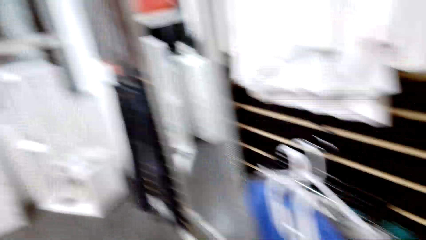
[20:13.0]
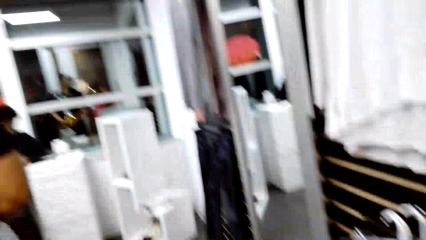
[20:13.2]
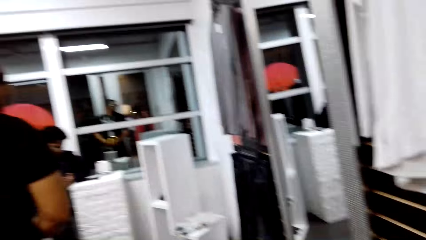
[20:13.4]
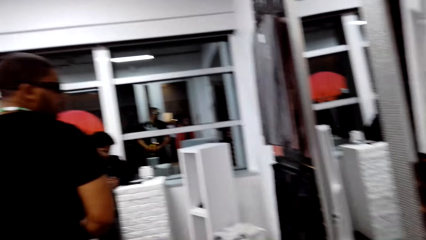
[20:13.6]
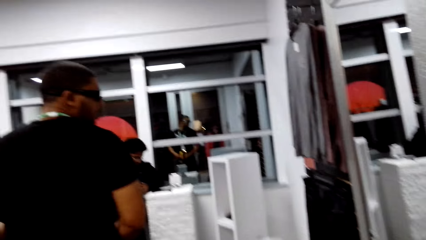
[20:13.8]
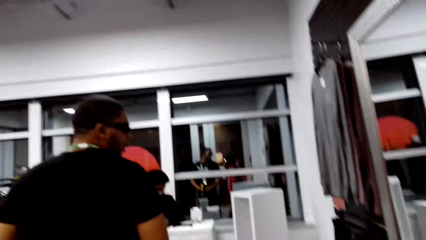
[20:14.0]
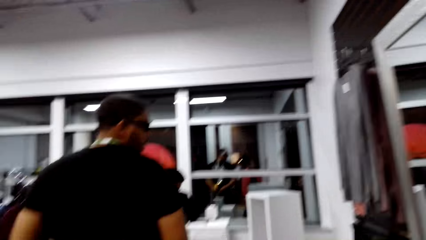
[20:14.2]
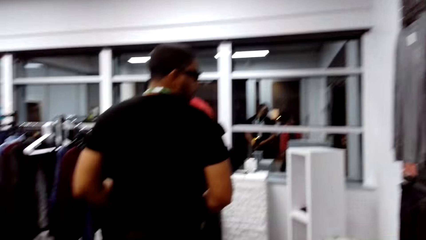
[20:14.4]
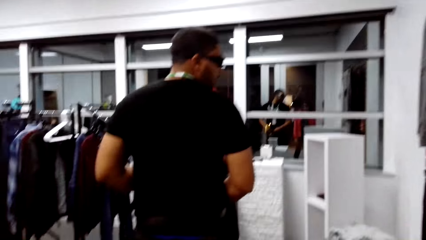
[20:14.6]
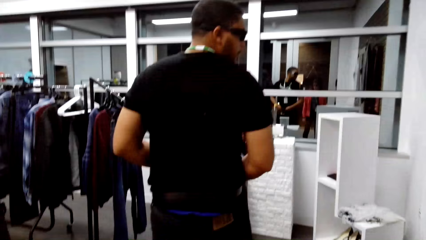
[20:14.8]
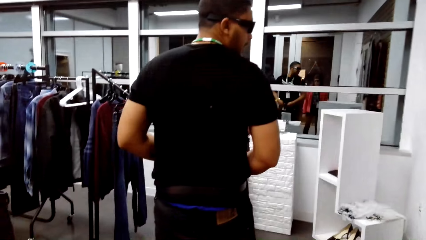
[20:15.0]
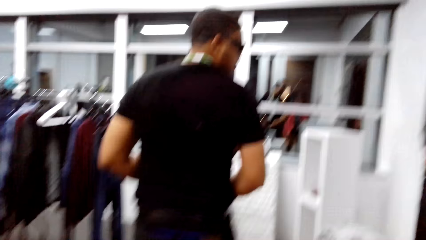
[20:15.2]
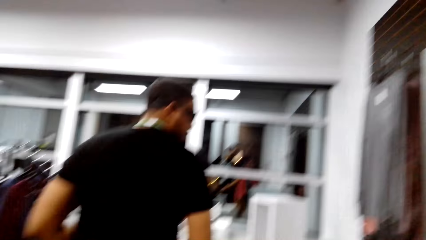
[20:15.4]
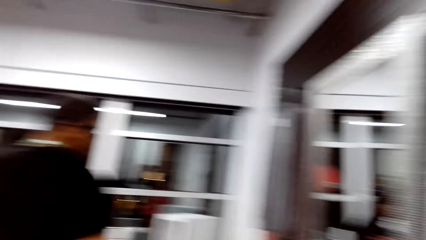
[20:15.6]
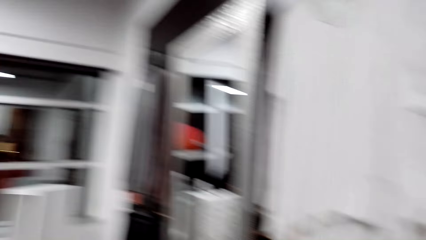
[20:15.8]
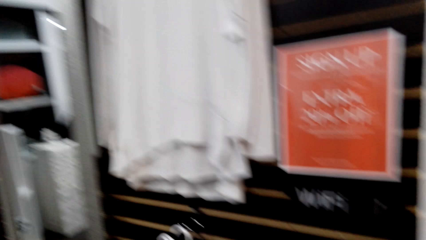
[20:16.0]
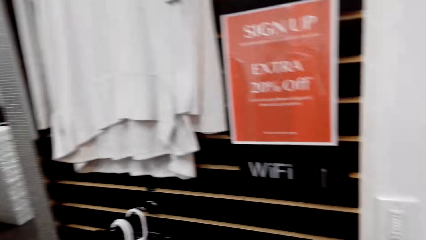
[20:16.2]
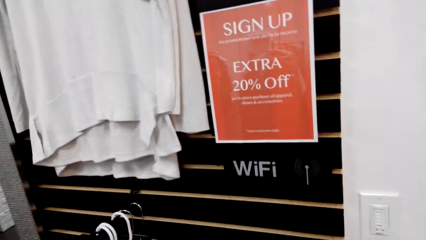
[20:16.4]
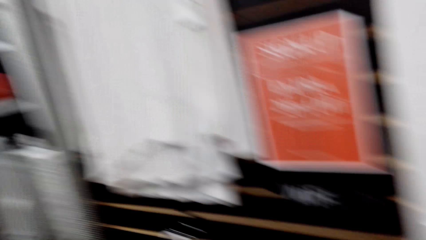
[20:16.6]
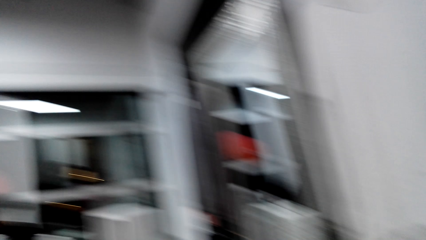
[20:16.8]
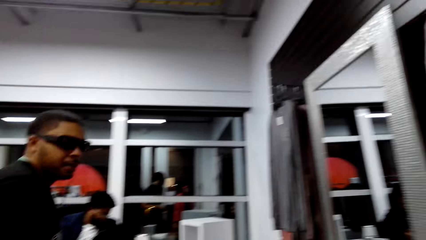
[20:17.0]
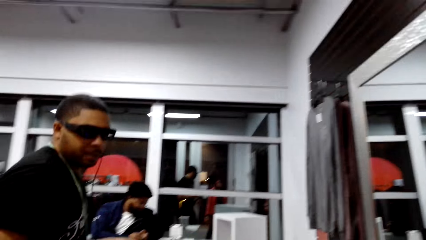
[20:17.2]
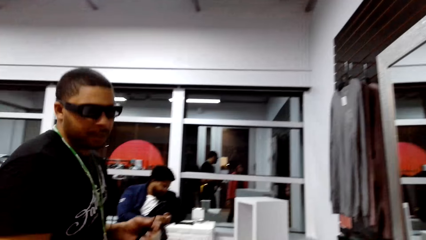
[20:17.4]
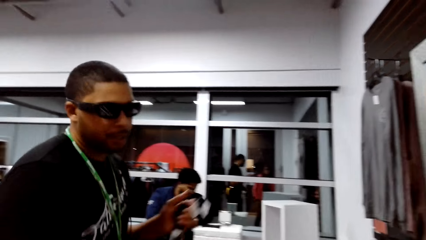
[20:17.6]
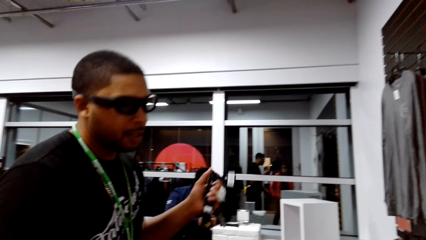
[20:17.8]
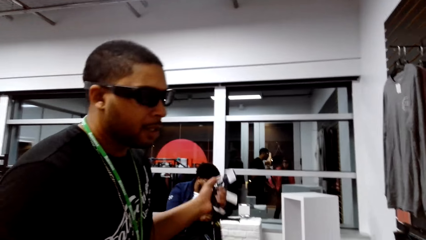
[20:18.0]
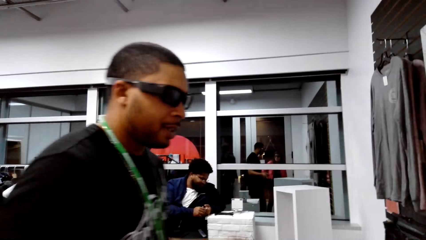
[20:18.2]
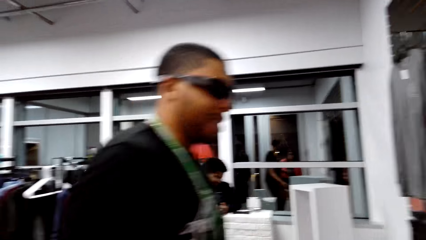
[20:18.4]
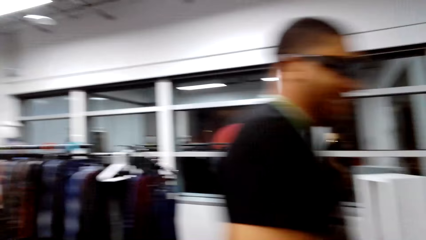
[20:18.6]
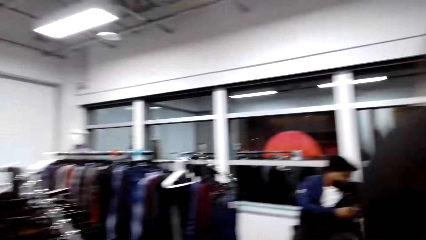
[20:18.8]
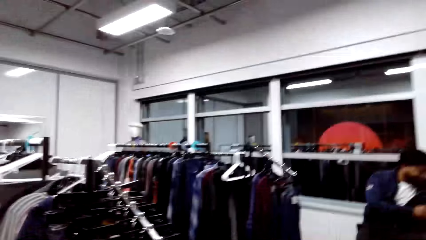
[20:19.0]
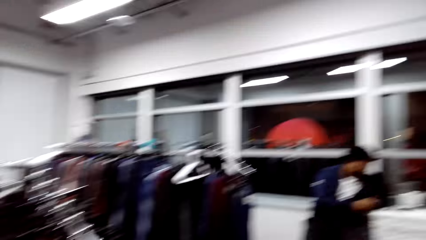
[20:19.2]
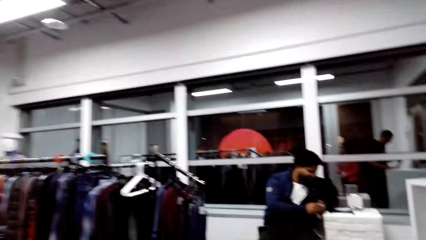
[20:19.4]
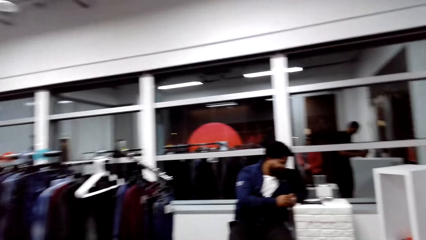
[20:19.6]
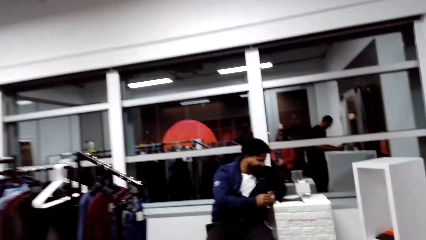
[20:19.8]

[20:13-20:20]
The camera wearer looks at the man.

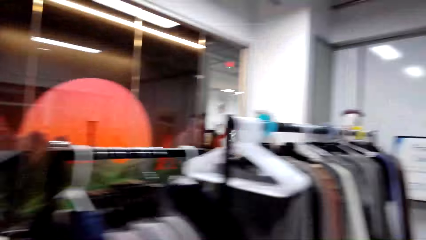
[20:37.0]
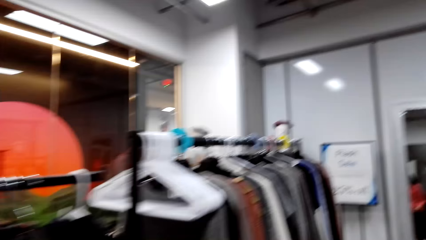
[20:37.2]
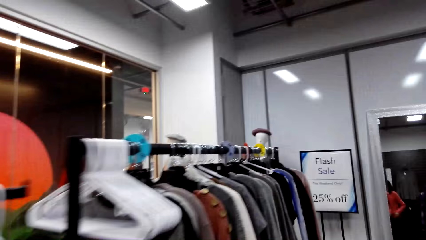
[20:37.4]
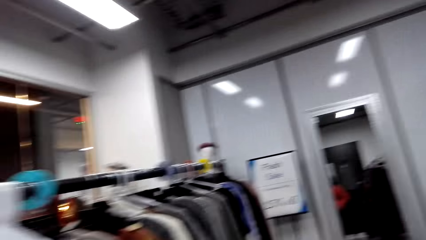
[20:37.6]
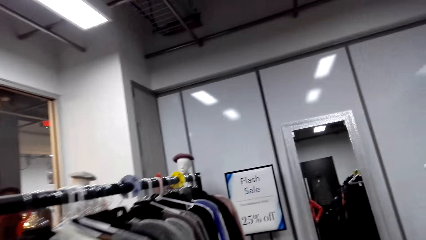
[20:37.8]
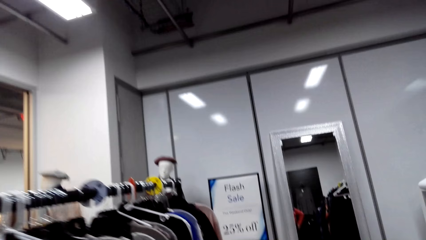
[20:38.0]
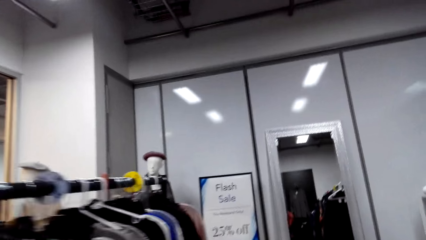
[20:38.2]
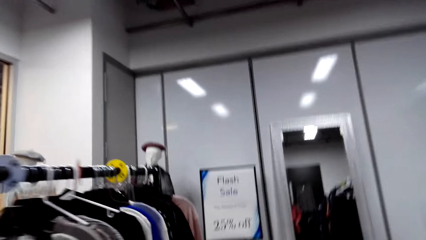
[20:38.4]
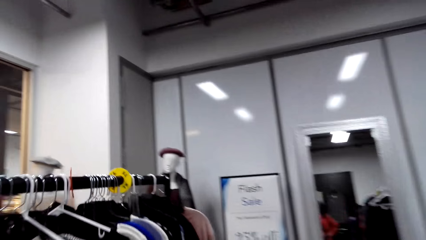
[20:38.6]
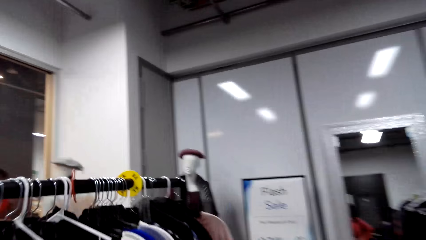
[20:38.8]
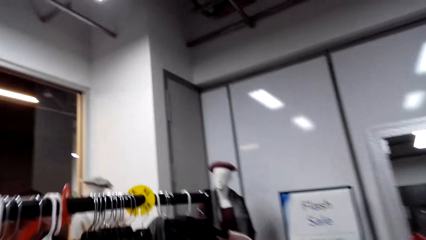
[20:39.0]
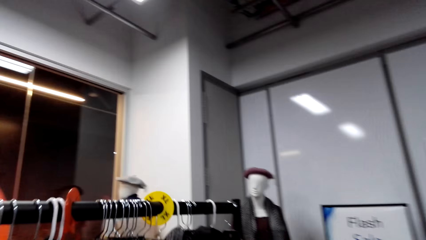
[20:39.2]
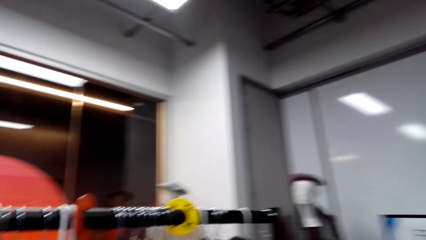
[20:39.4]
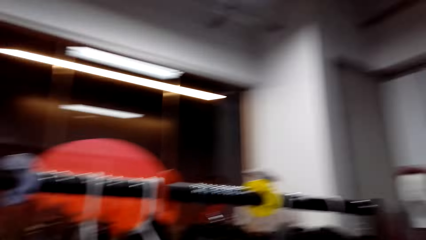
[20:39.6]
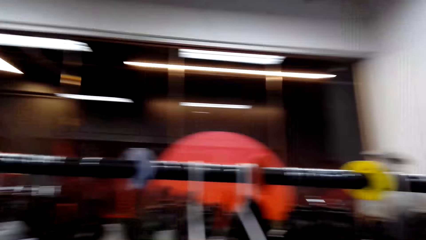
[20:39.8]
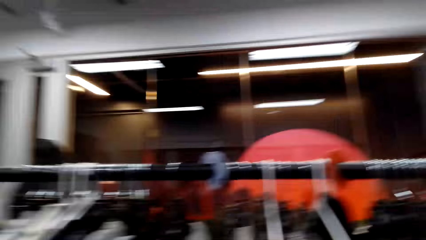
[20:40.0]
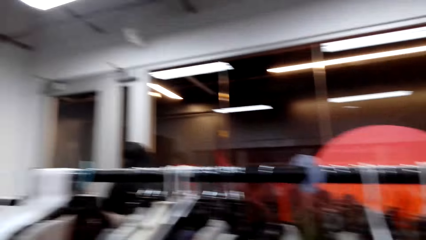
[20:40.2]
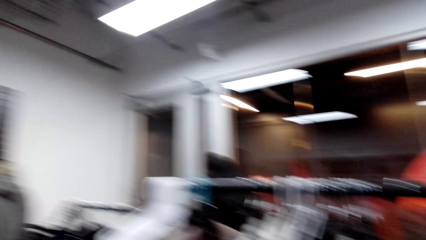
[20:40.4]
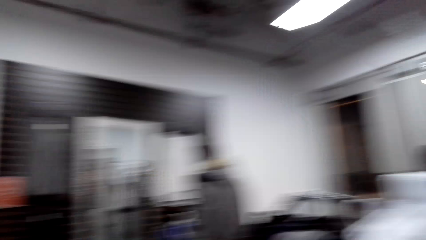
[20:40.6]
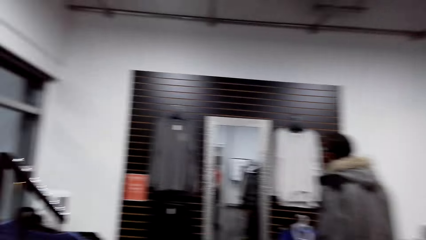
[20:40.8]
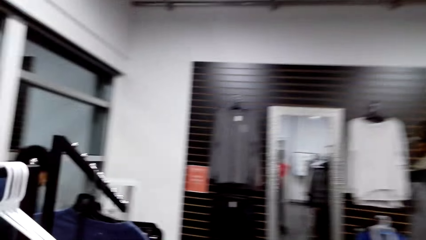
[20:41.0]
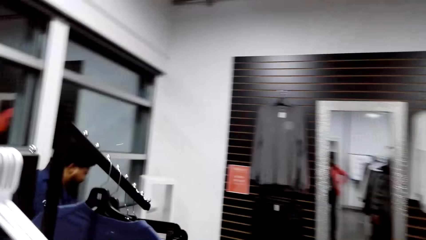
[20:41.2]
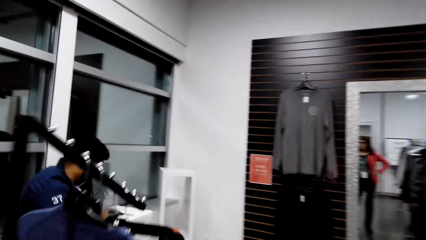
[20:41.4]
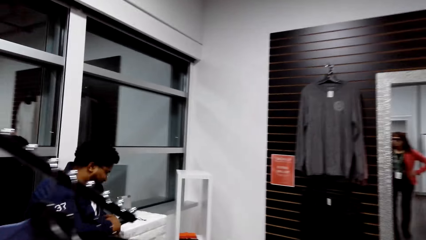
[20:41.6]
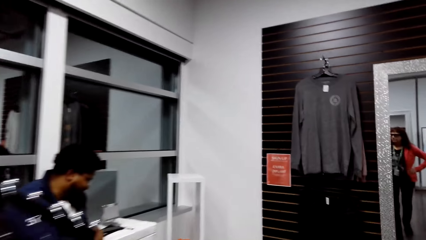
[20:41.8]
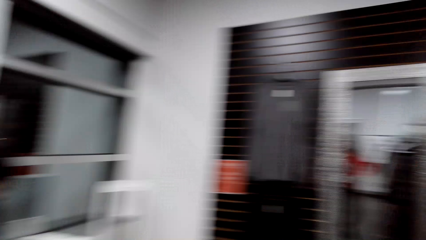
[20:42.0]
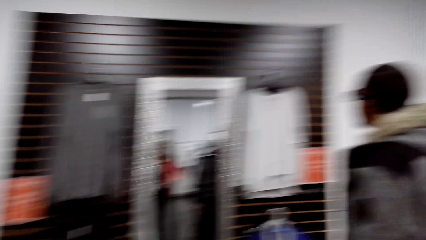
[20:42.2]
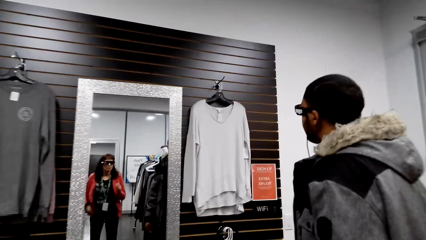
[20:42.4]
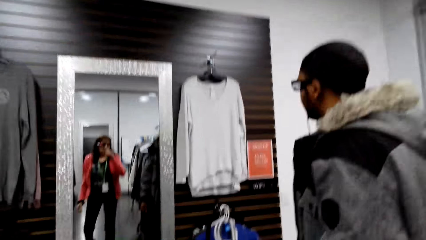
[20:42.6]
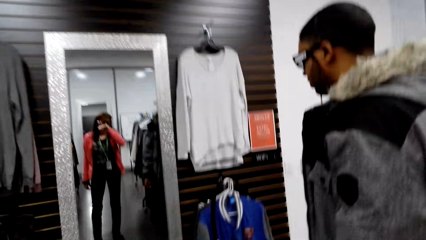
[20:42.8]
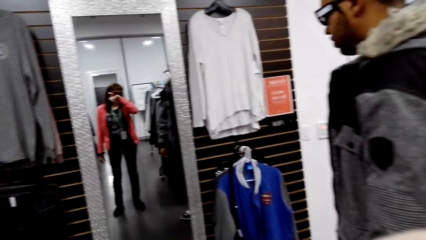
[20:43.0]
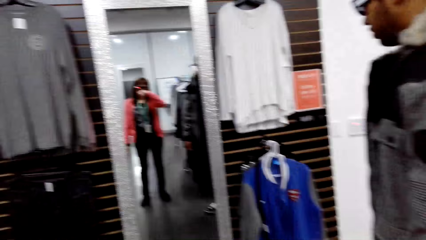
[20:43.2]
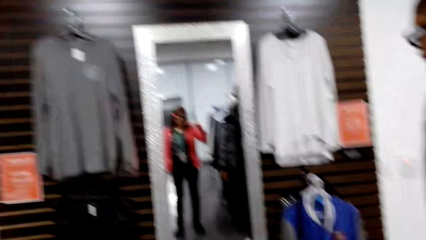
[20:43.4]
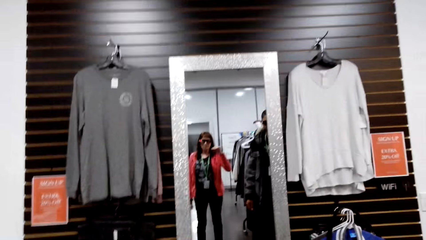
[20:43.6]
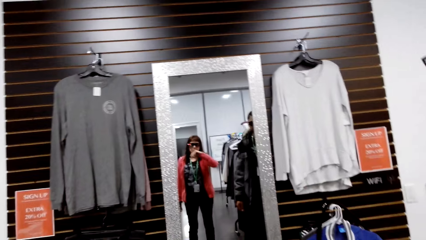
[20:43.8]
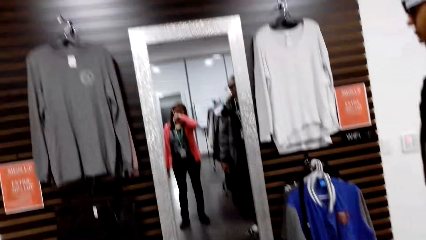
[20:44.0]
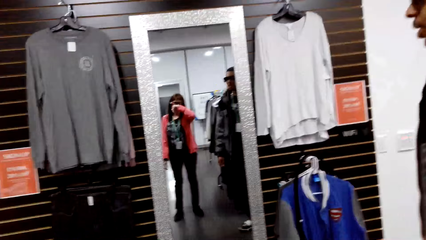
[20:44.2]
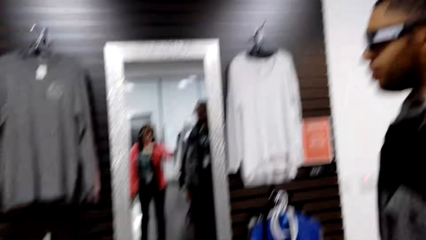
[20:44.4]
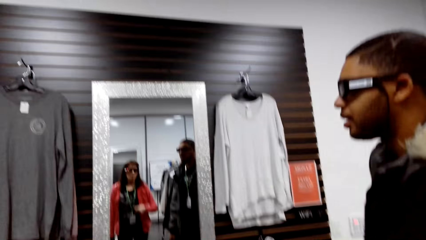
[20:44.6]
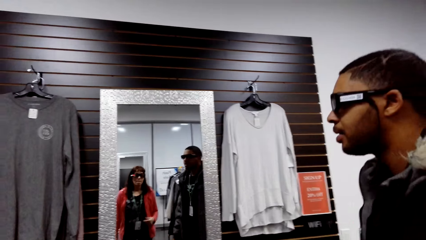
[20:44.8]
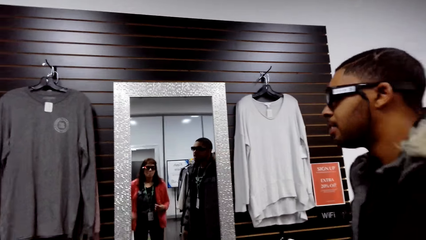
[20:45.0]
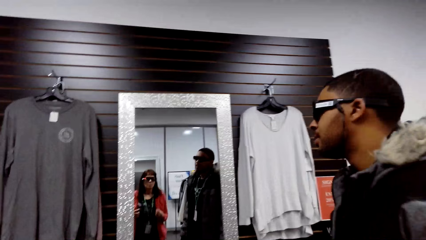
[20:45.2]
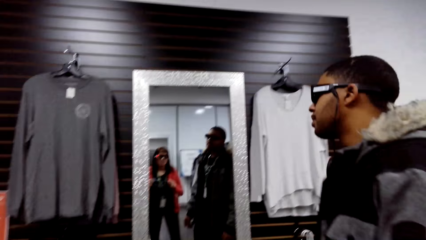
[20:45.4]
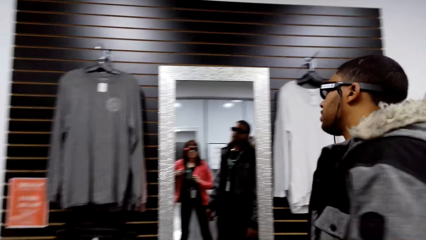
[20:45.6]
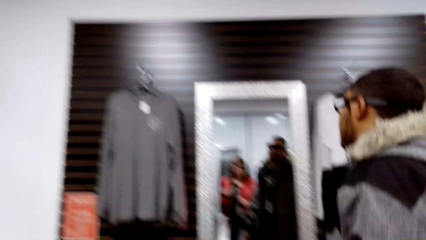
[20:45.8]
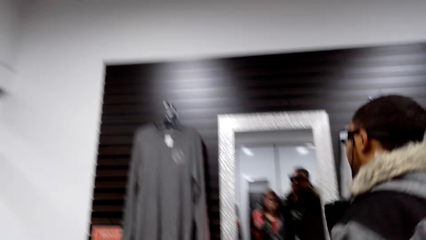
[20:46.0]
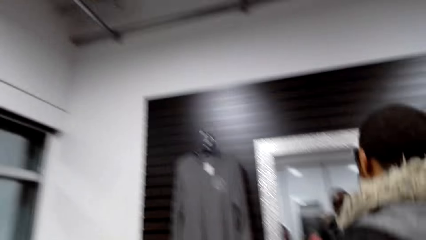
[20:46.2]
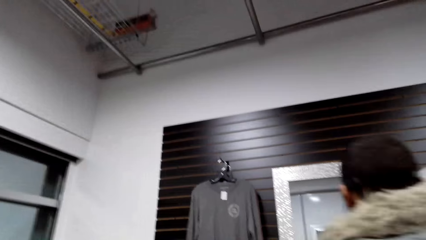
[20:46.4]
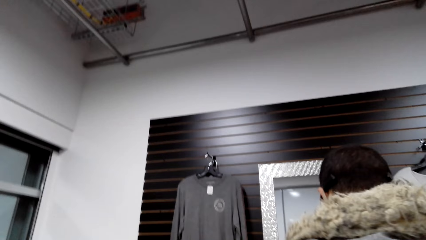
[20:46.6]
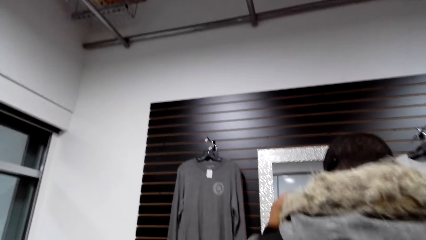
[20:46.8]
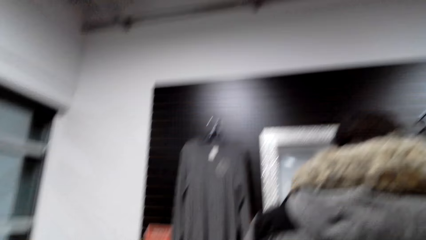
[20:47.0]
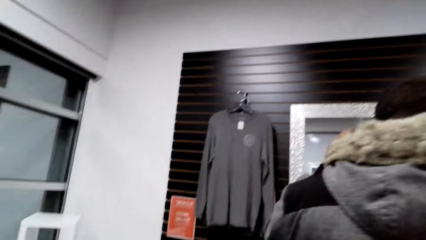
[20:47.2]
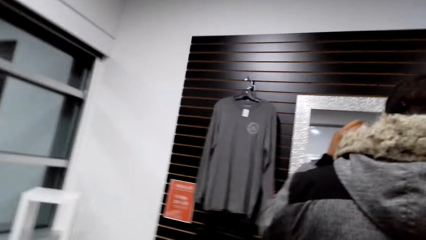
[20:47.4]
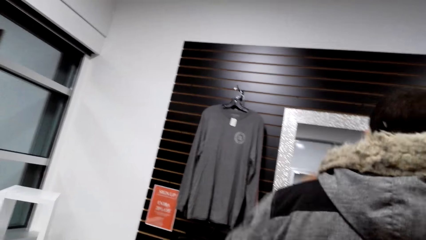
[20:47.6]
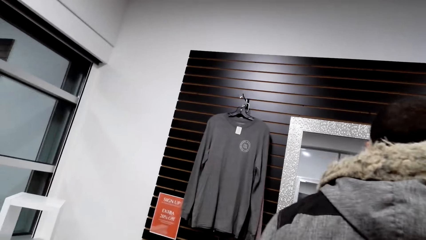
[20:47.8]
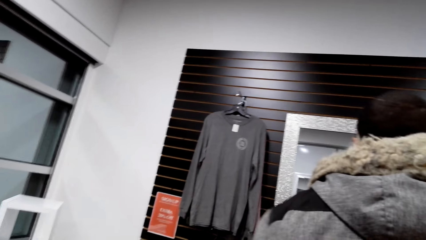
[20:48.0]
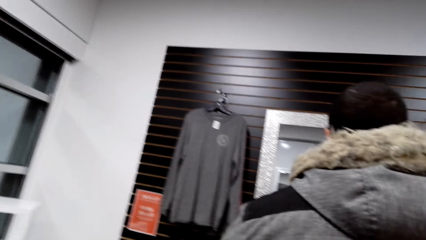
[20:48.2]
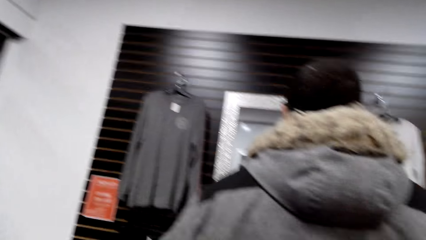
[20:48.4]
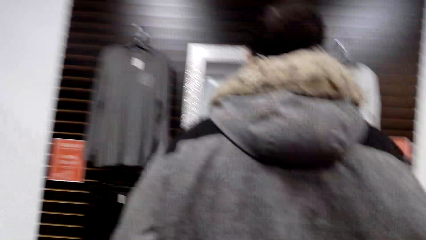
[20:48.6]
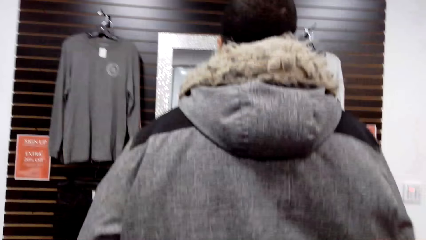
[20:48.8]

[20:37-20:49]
The camera wearer looks around the hanging line. They walk around the shop. They use the mirror. They stop at the mirror. A man walks in front of the camera wearer.
